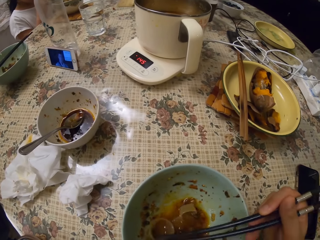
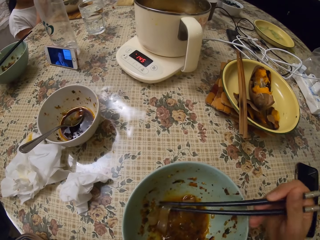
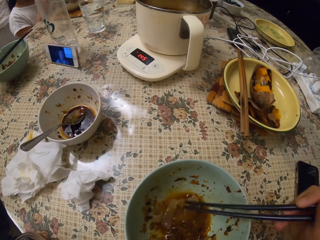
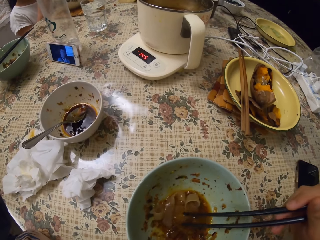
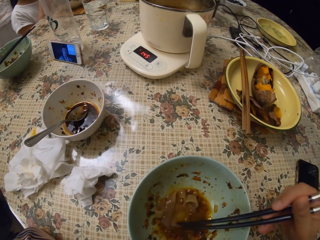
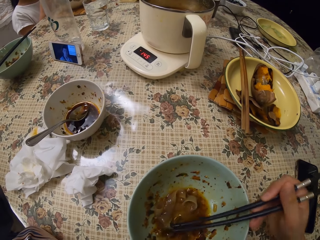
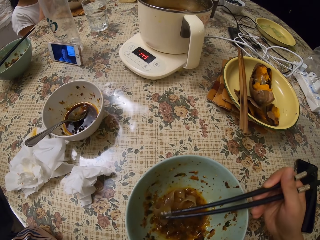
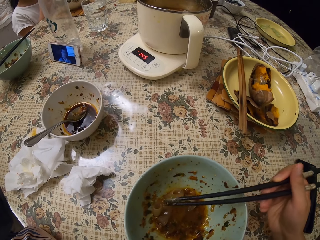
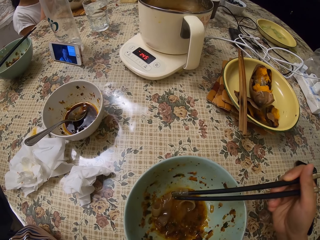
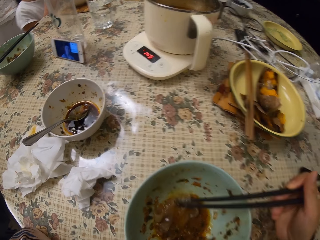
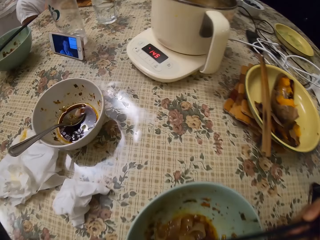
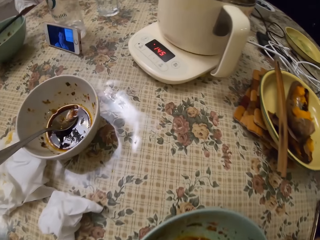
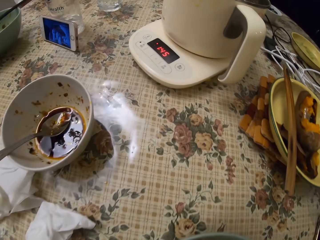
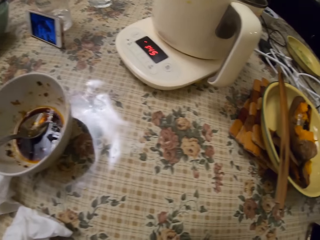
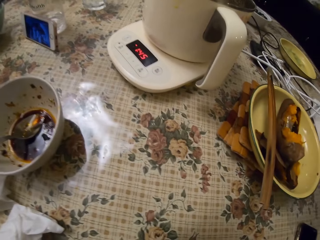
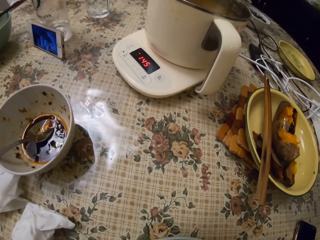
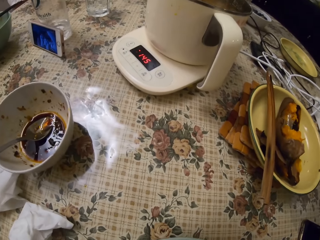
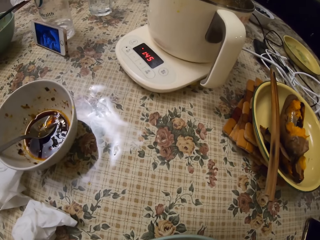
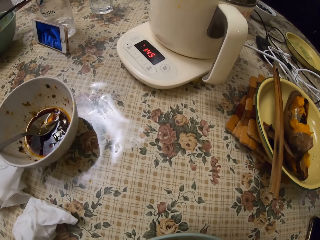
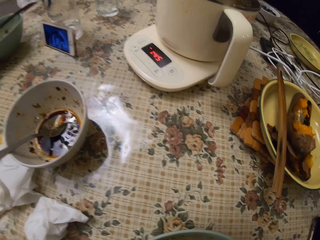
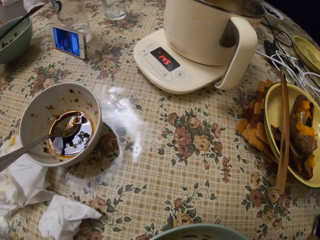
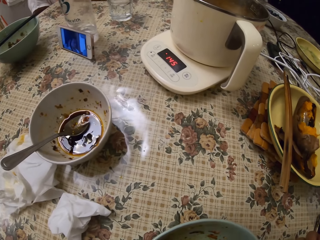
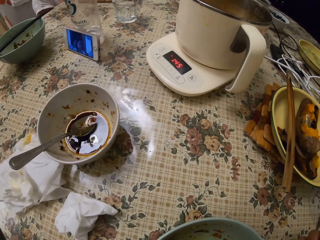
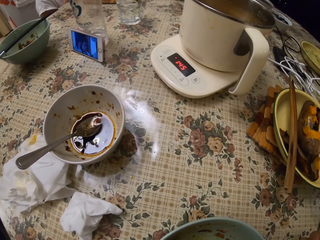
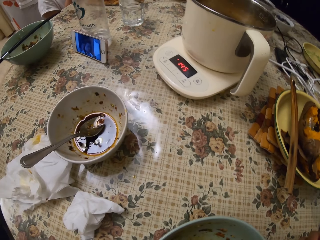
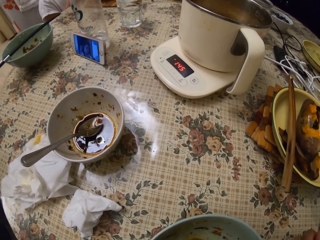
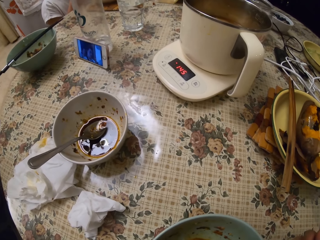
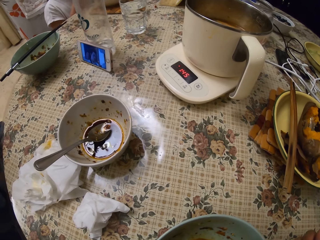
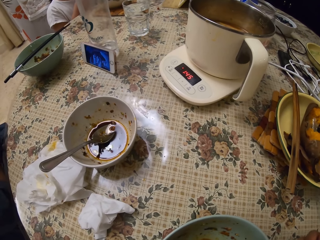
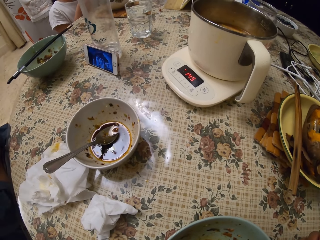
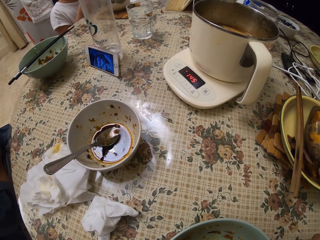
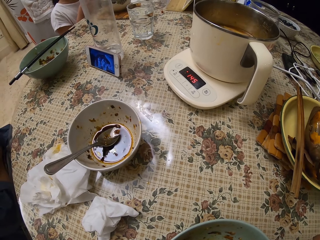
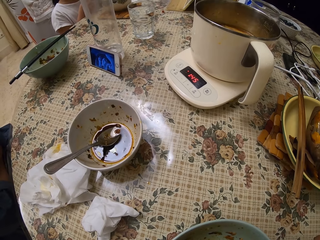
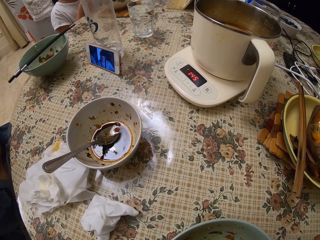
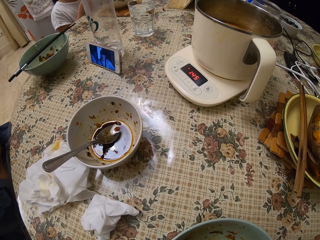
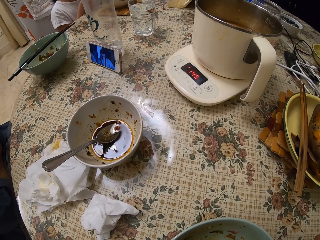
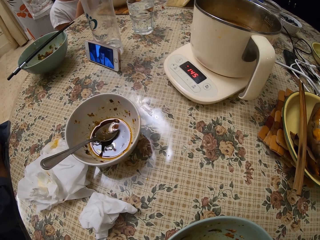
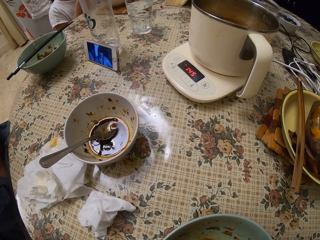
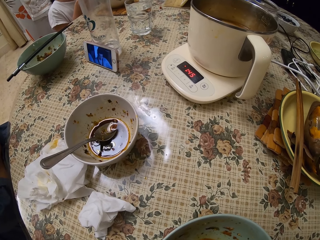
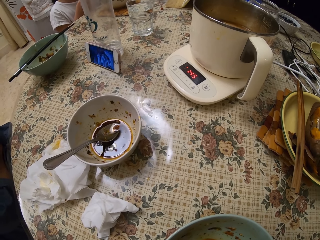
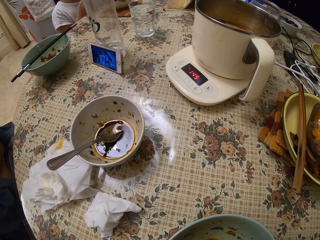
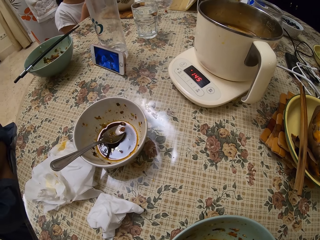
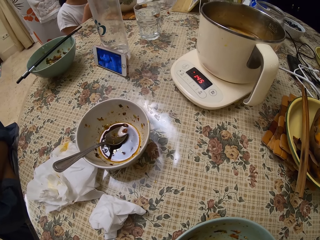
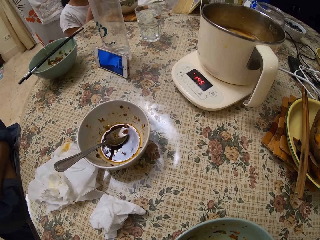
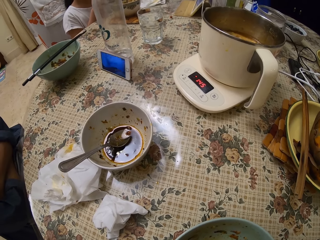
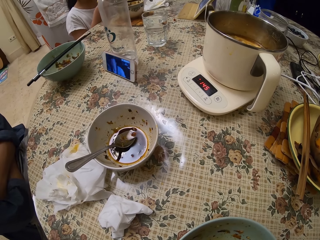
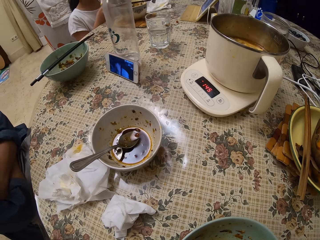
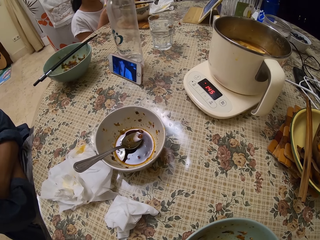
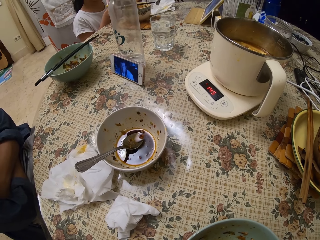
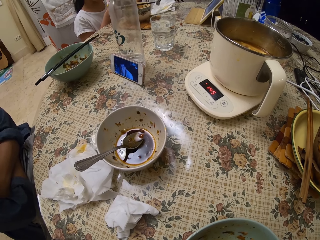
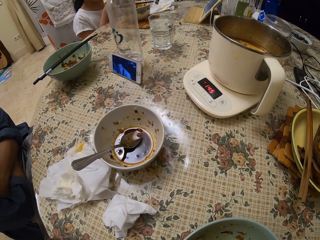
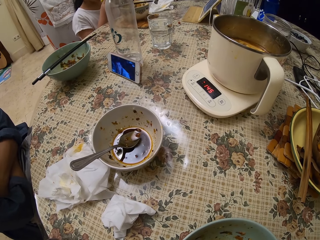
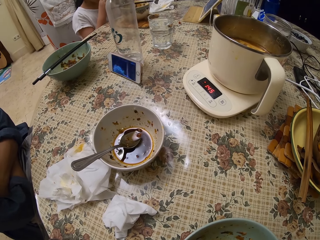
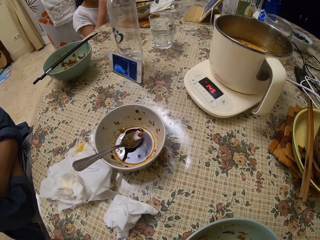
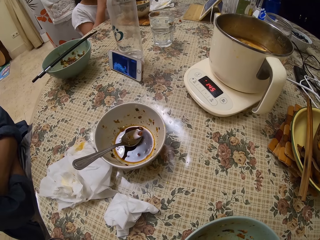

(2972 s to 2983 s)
The camera wearer eats the food on the table.

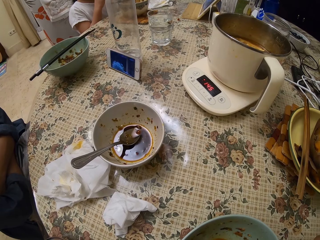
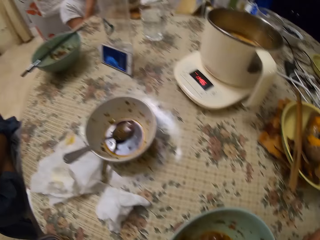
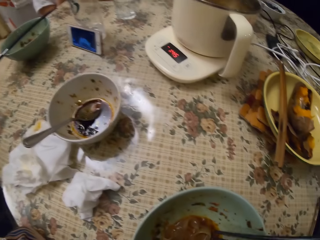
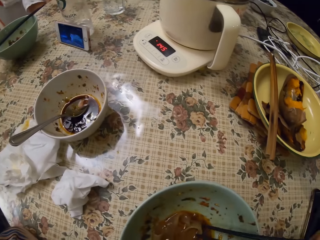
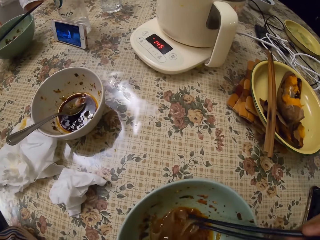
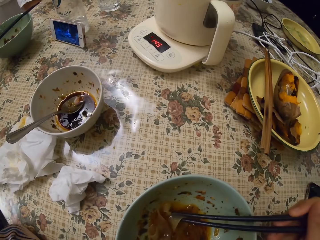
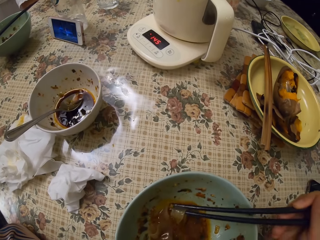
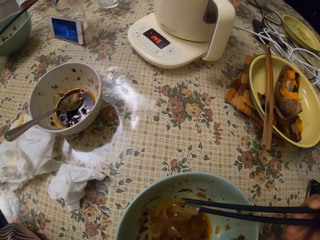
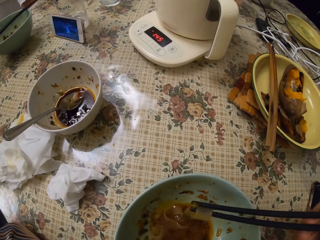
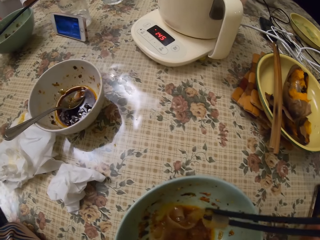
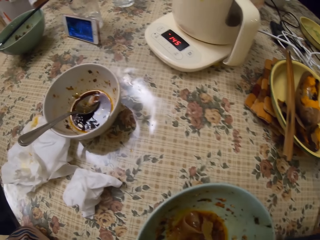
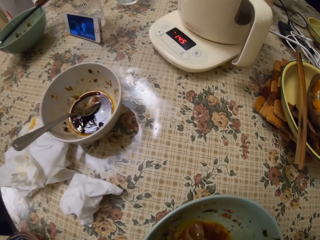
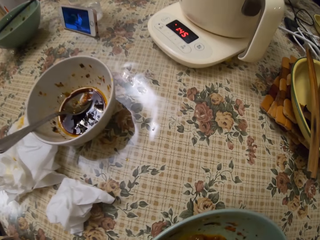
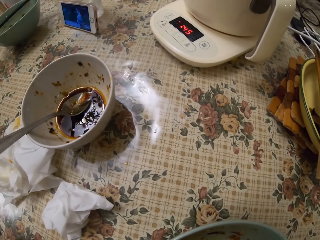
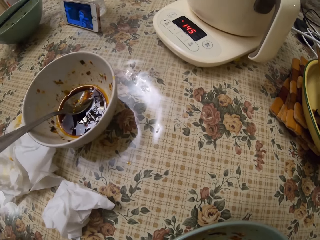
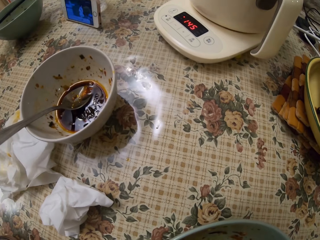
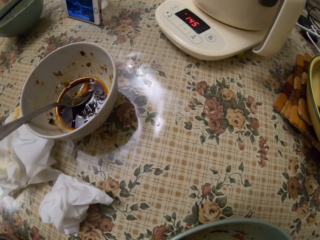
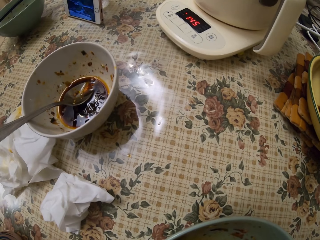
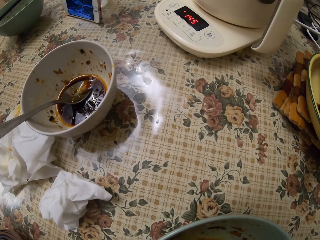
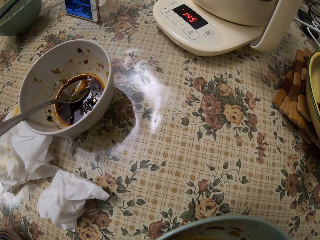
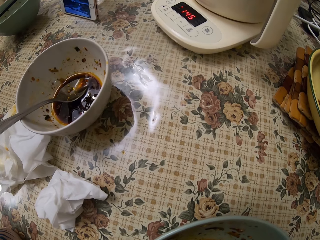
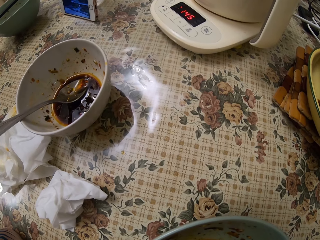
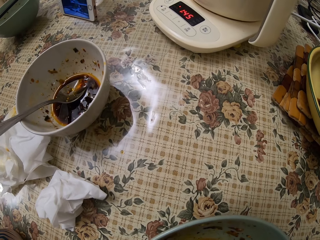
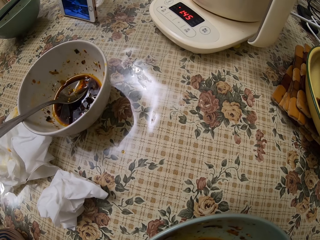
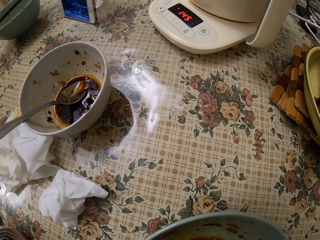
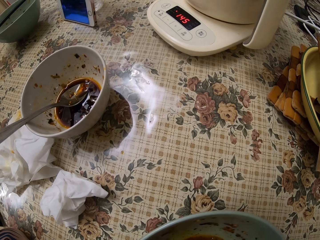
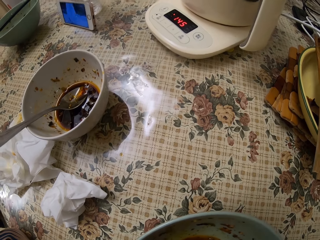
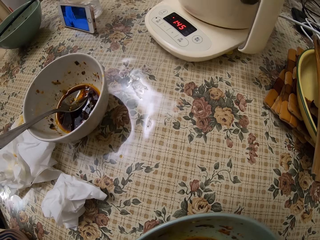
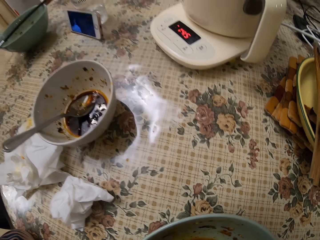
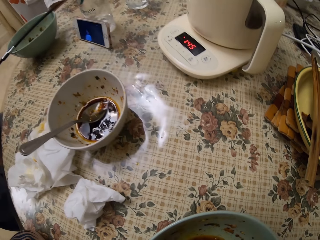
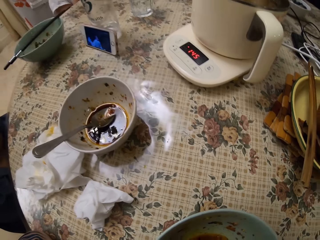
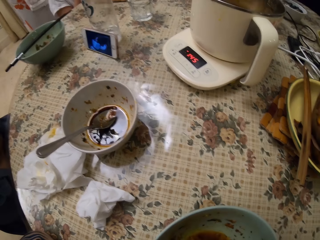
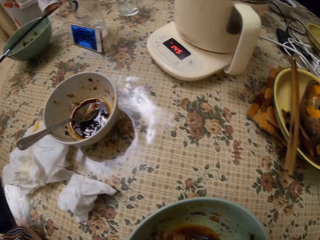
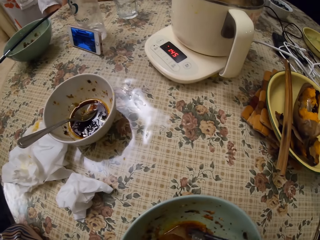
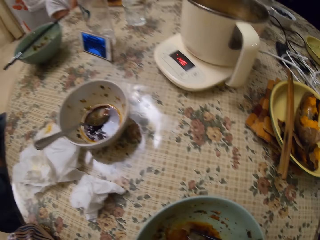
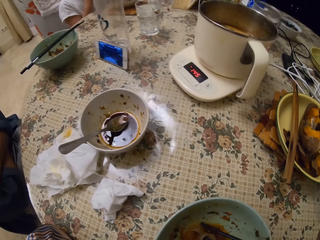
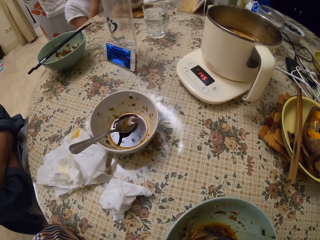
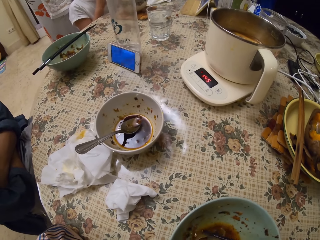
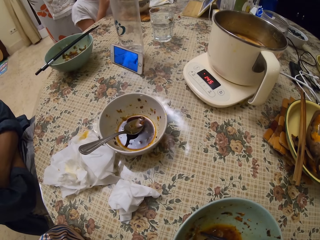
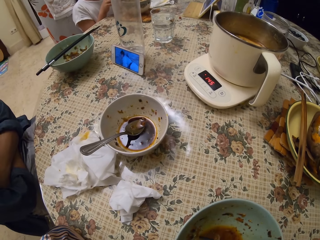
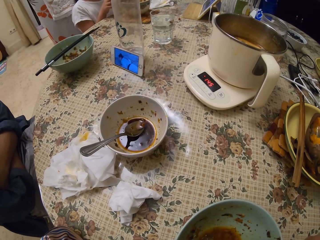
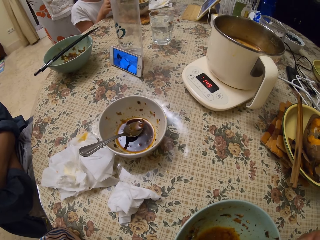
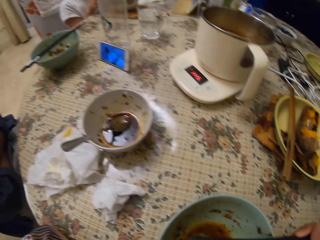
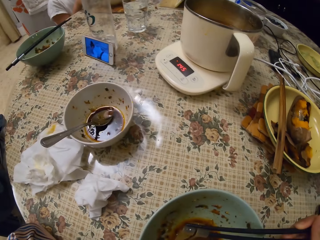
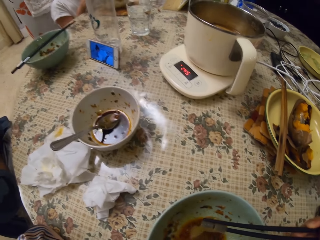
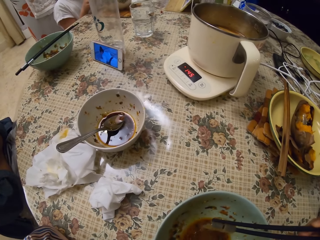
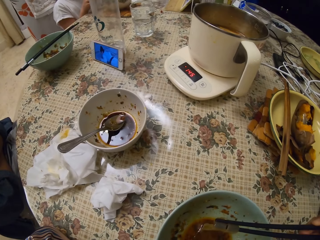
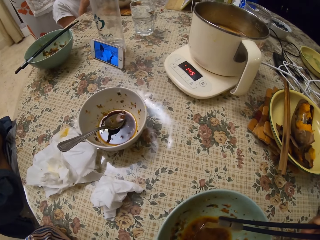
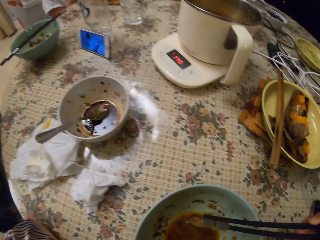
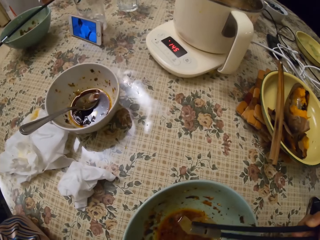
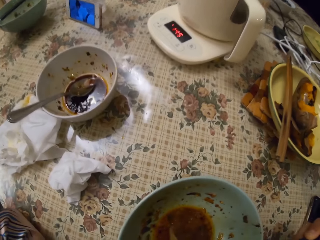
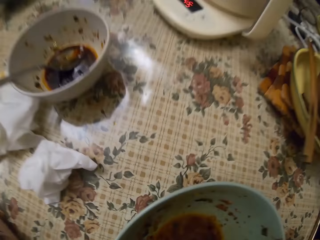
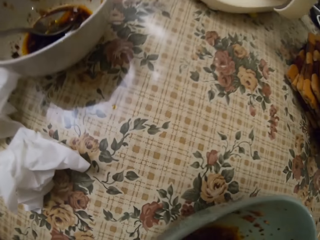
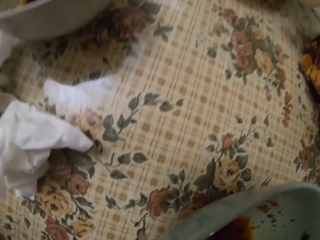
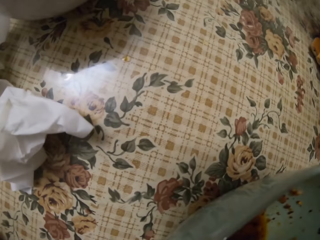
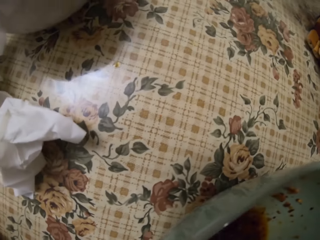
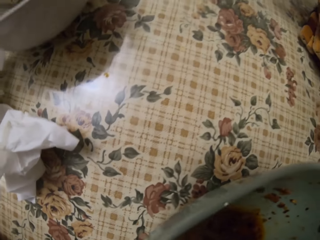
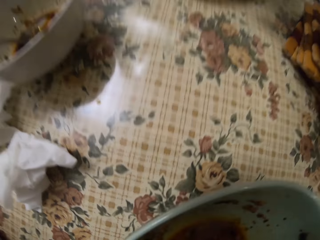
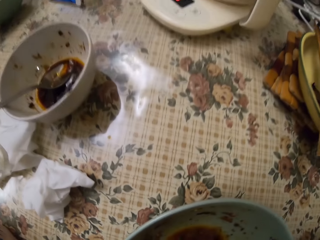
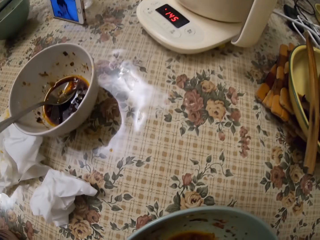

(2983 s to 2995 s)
The camera wearer eats the food in the bowl.
